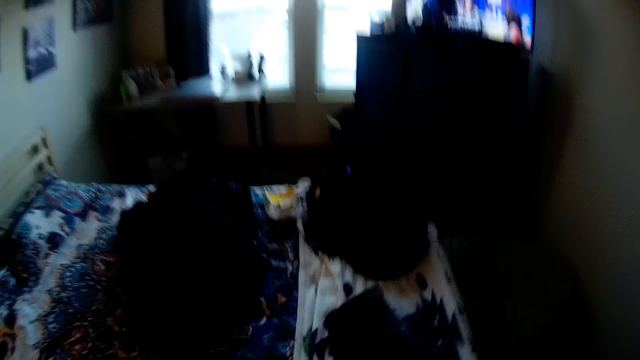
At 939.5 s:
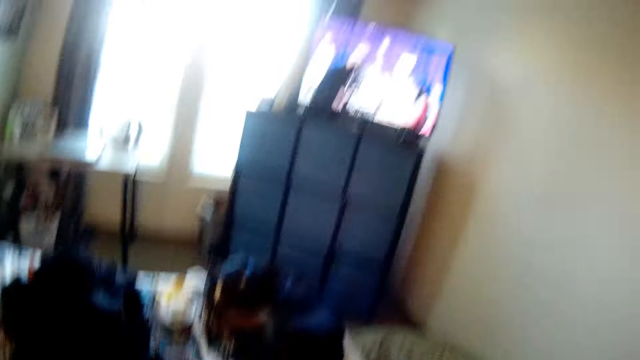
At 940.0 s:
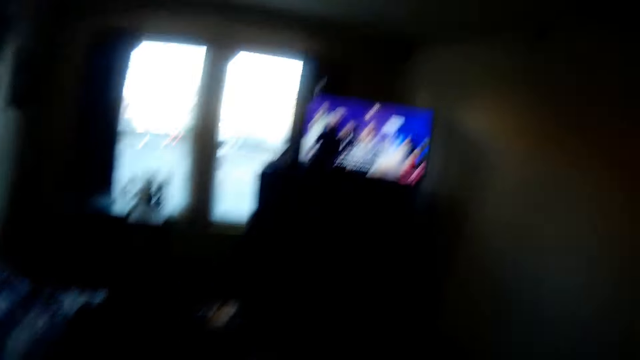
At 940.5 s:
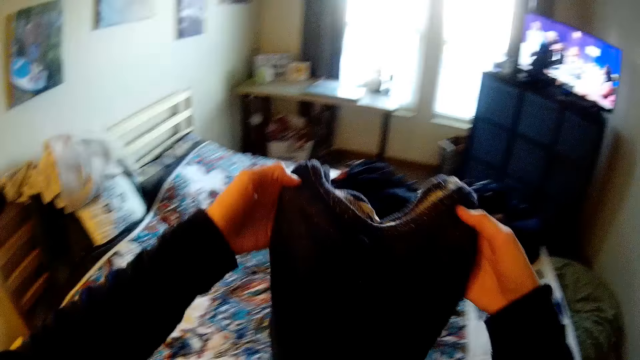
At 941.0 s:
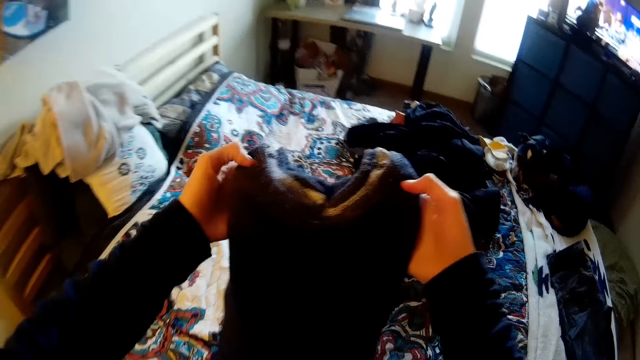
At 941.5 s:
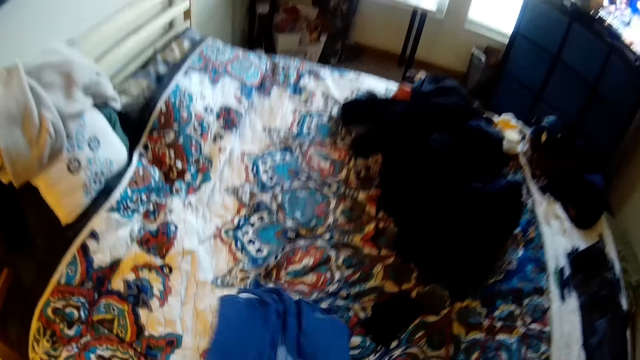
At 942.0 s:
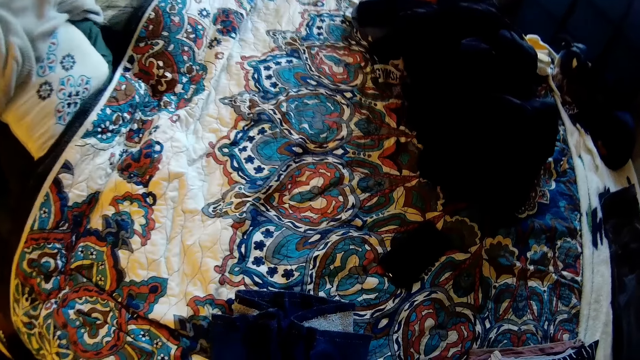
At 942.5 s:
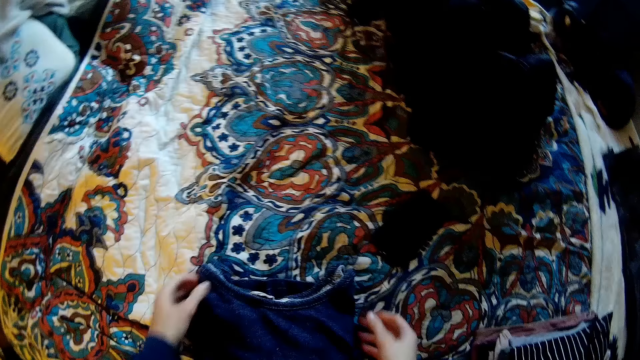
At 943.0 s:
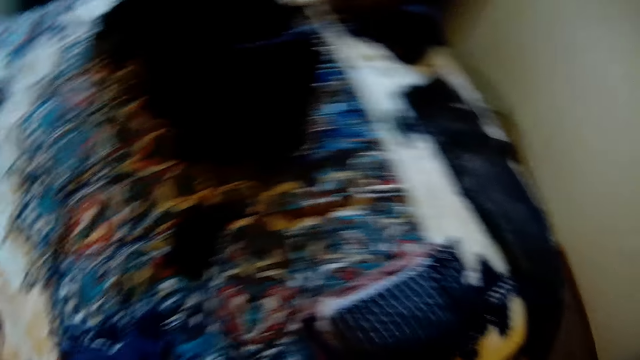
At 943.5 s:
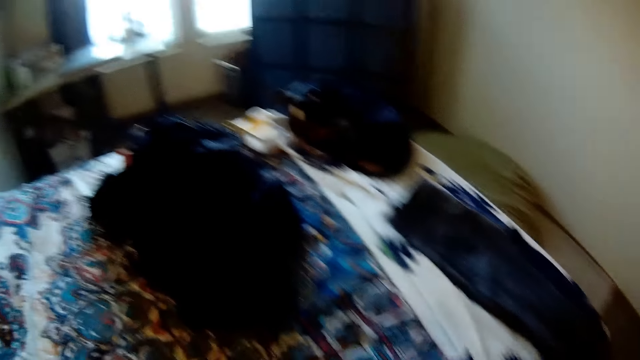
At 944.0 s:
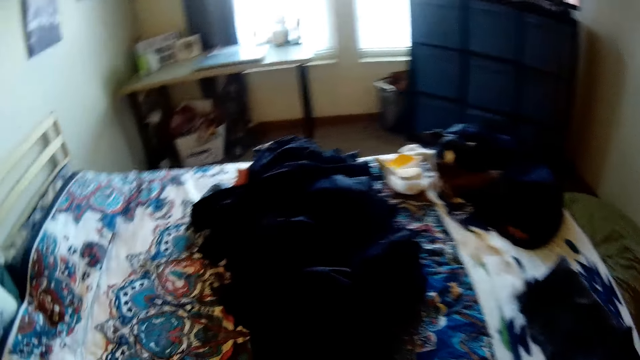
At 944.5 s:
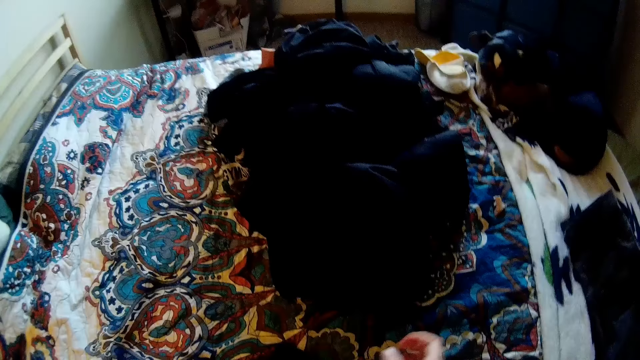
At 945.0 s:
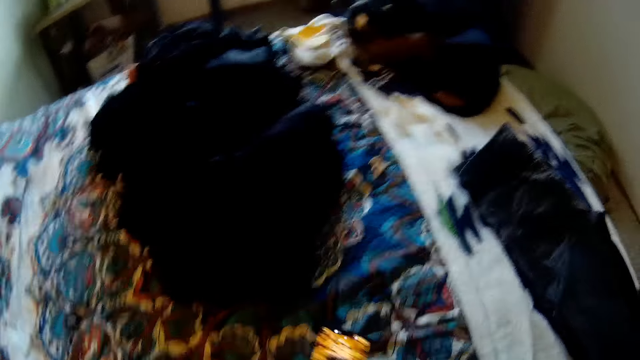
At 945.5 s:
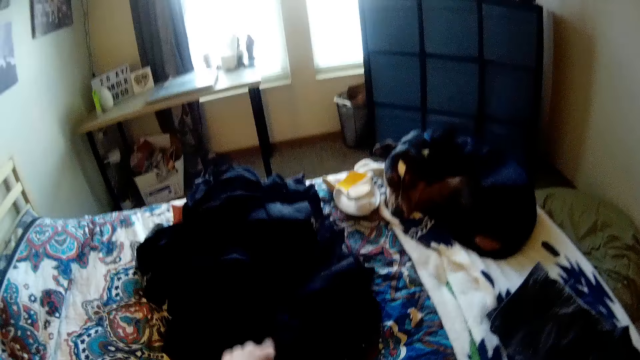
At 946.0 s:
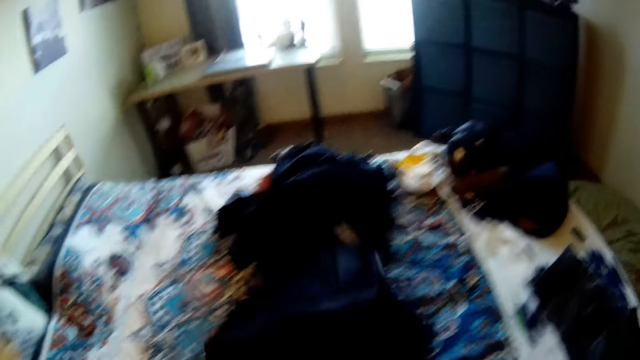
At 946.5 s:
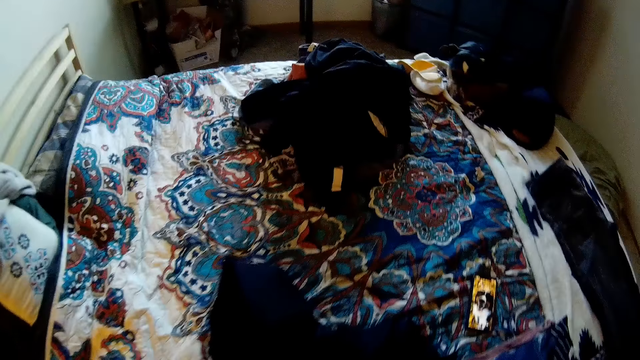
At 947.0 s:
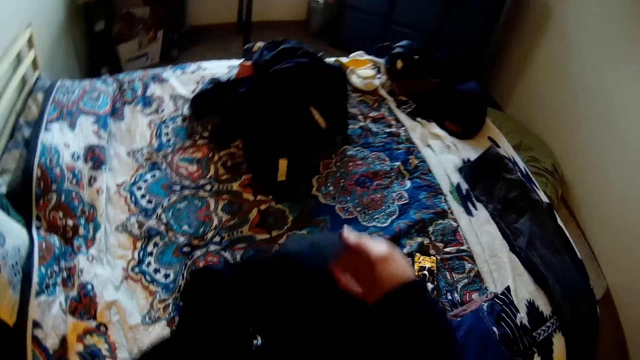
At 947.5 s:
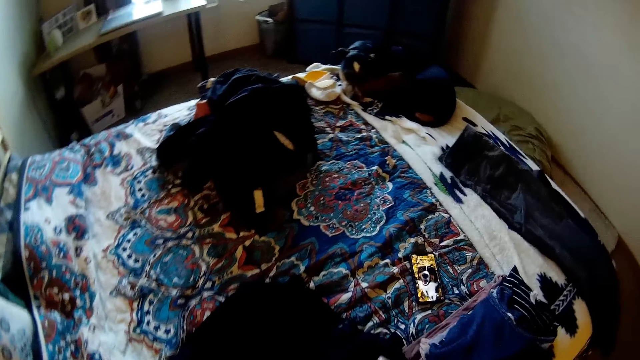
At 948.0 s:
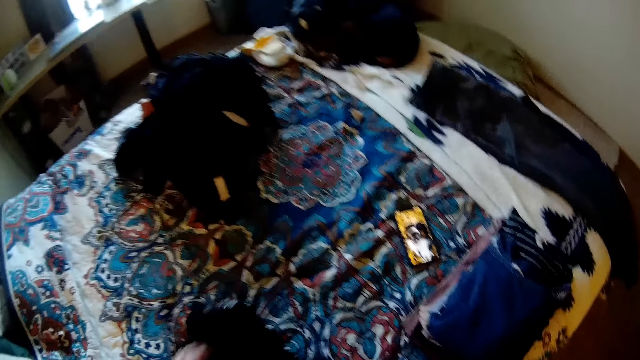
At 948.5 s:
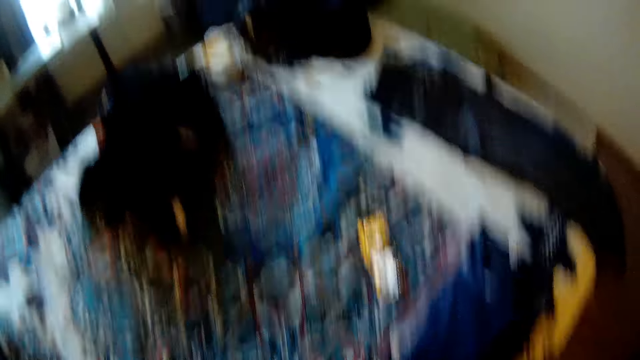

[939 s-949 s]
The camera wearer holds a cloth. They fold the cloth on the bed. They pick up another cloth on the bed.

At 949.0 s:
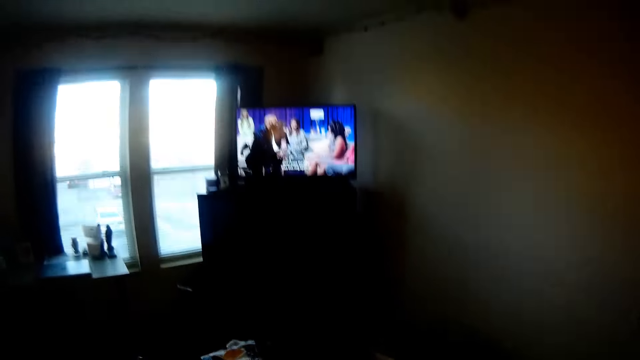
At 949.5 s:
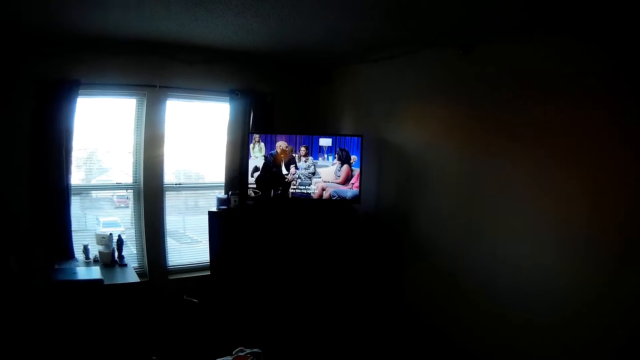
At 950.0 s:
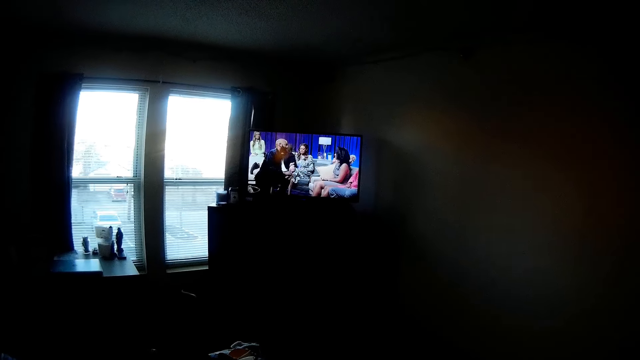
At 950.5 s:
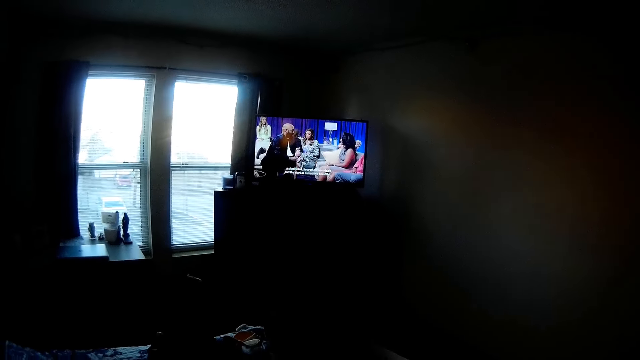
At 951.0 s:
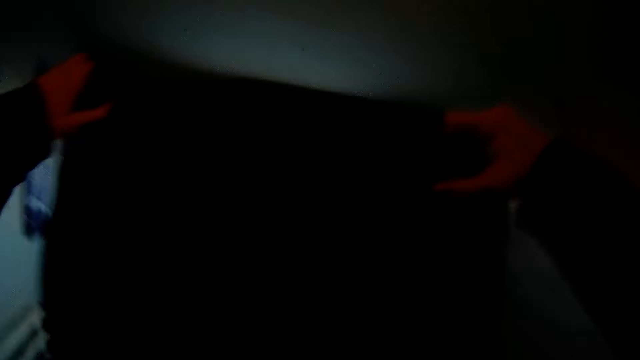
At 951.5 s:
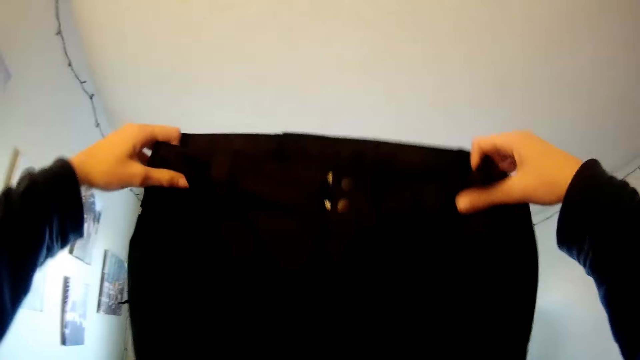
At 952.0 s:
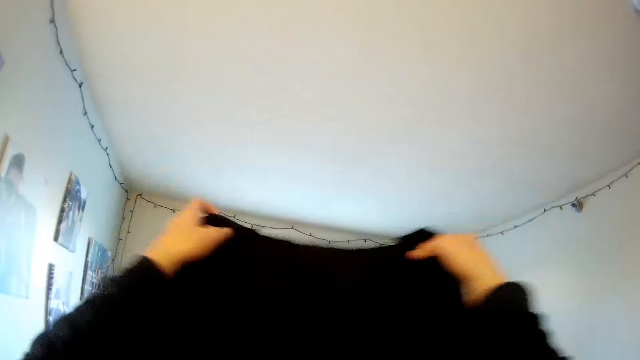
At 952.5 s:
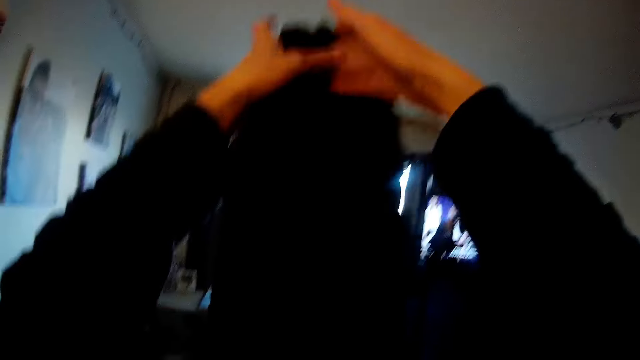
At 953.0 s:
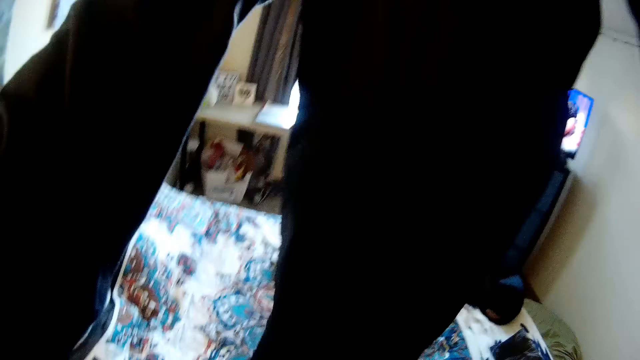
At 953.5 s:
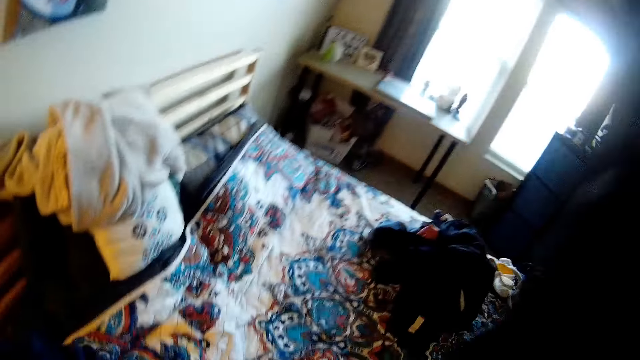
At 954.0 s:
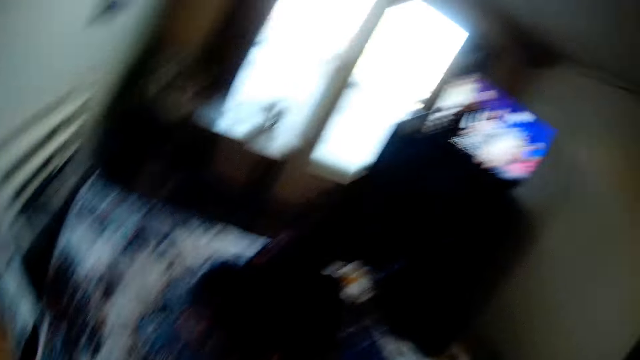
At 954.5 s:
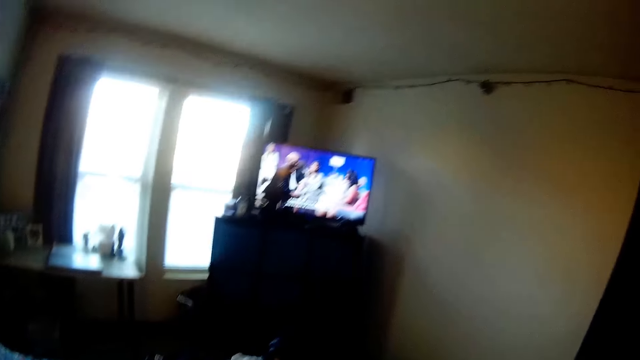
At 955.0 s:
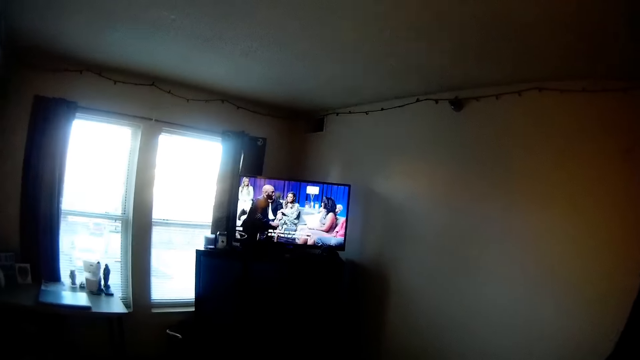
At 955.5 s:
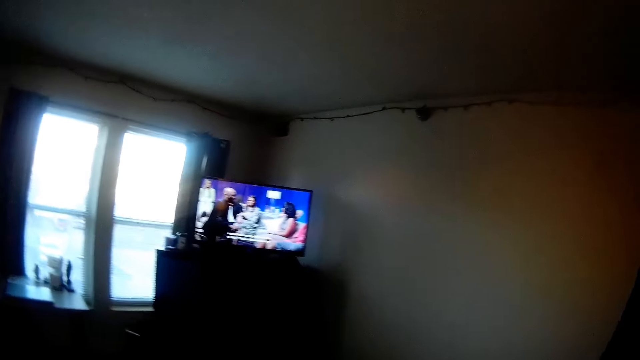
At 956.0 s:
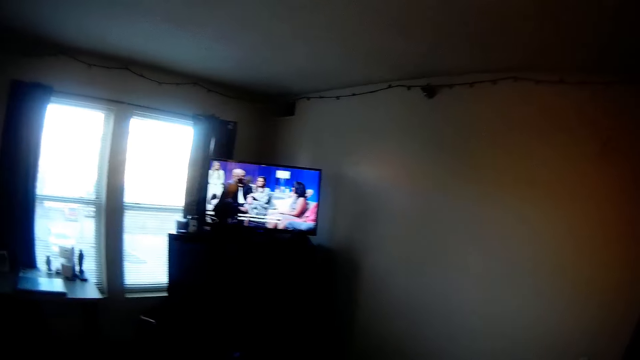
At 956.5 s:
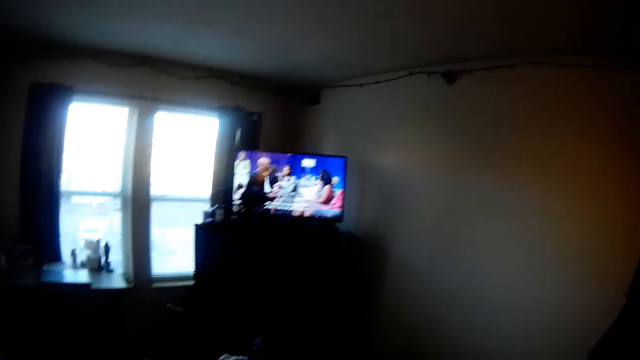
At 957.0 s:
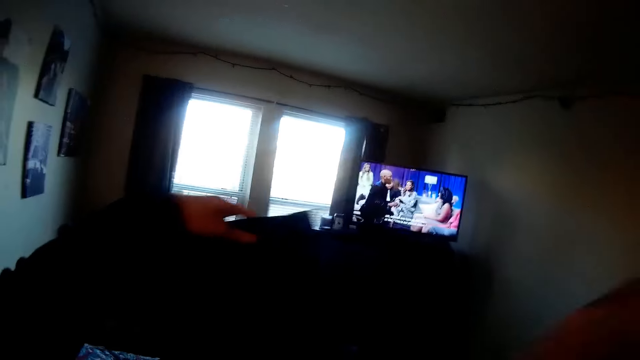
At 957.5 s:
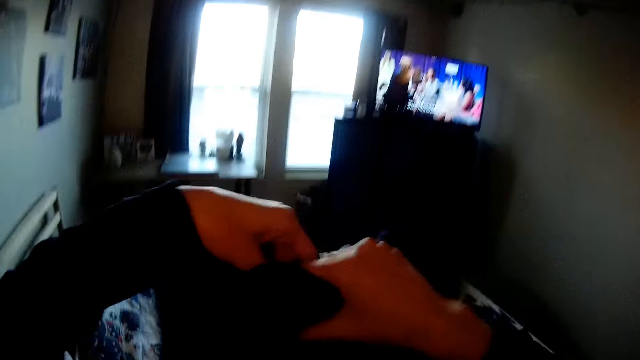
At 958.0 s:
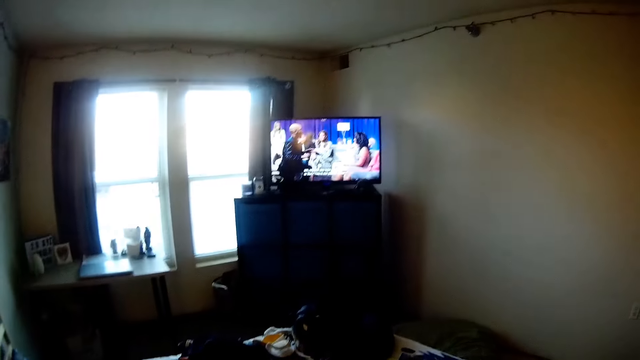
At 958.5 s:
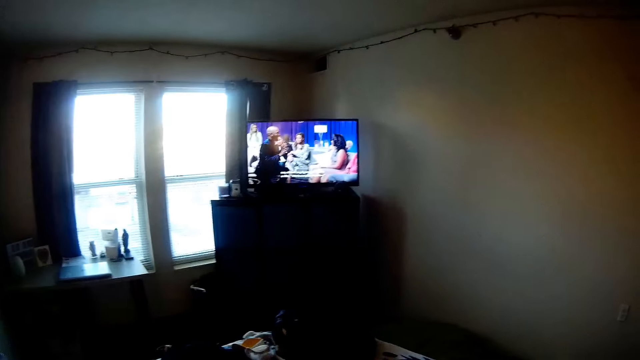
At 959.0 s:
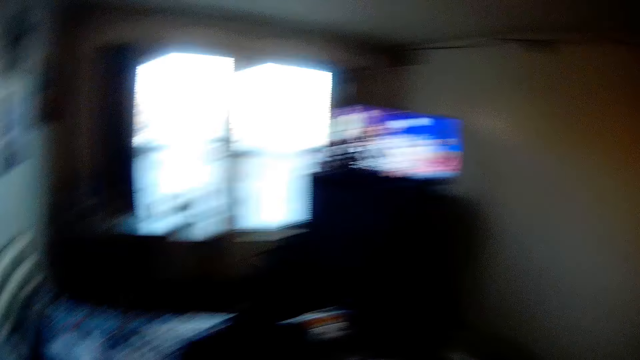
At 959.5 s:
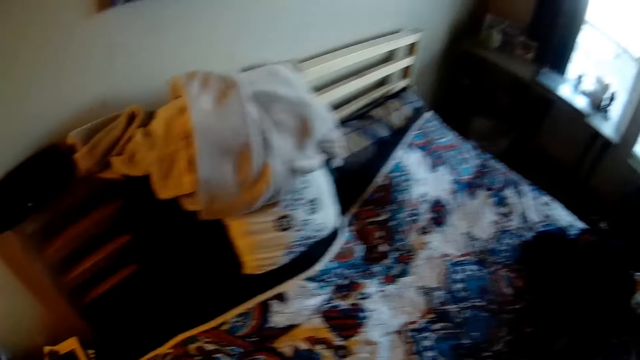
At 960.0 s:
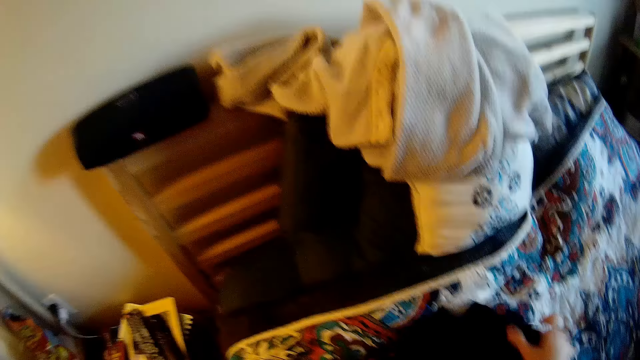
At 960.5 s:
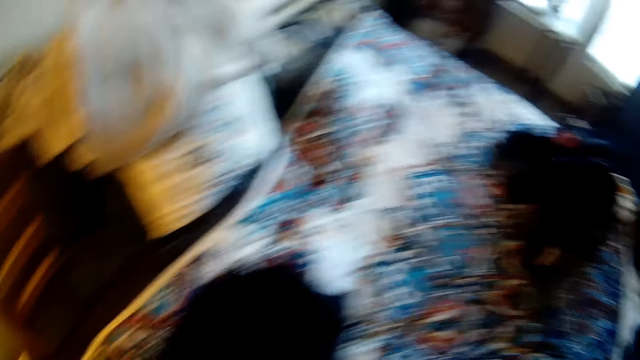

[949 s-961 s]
The camera wearer watches the television. They hold up the skirt. They fold the skirt.
